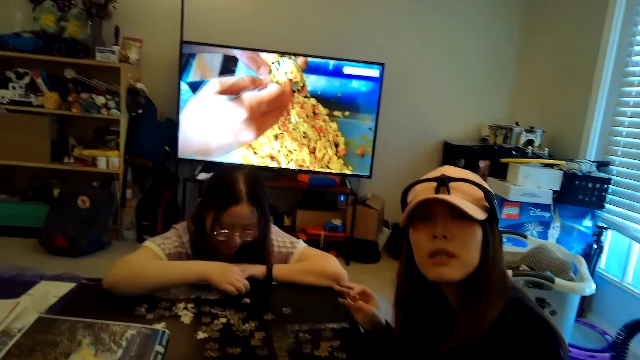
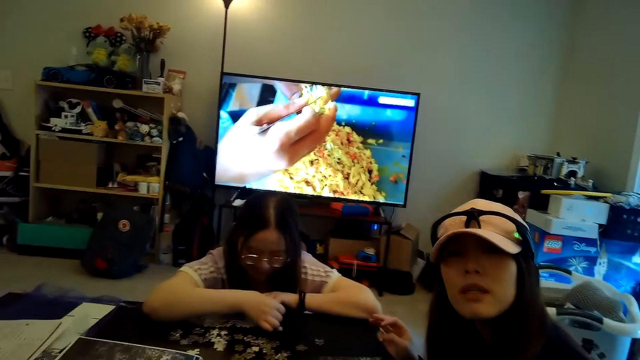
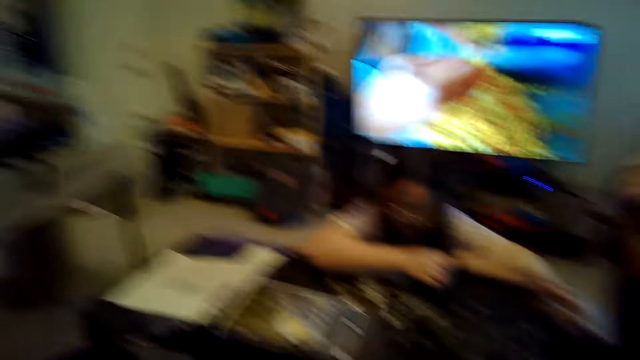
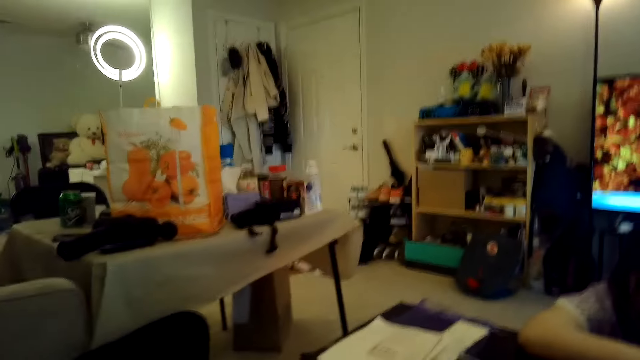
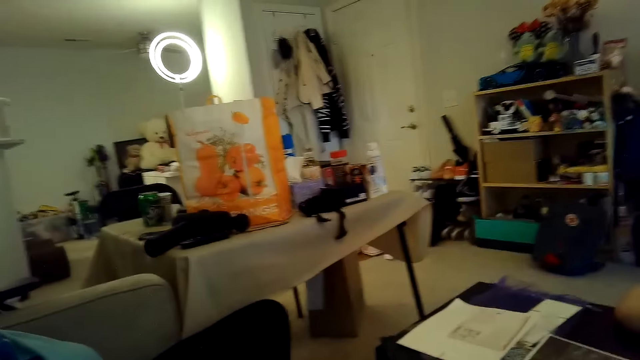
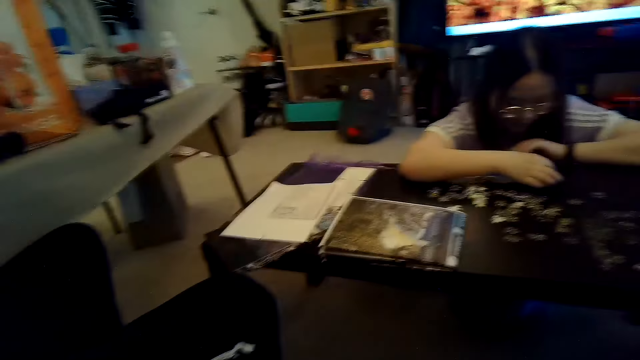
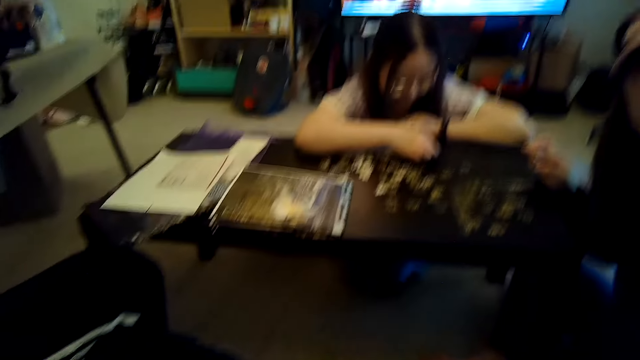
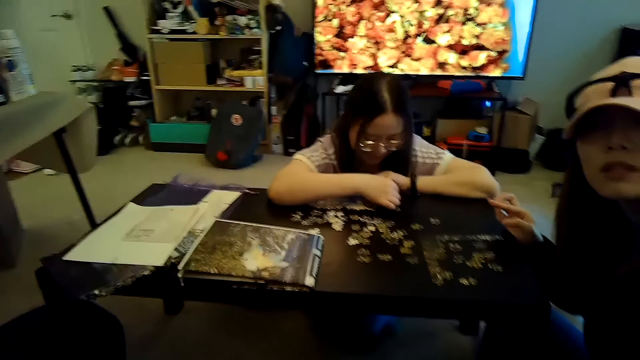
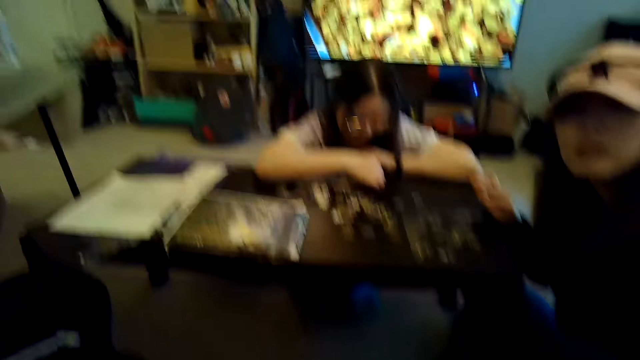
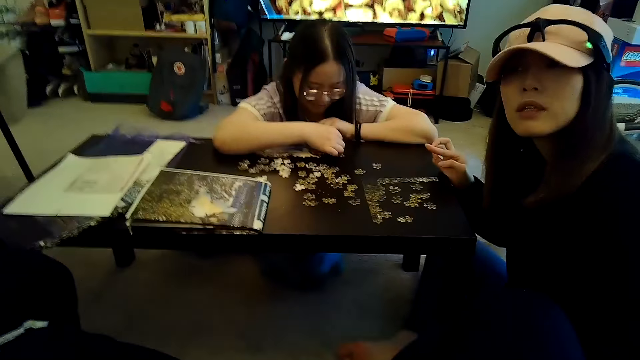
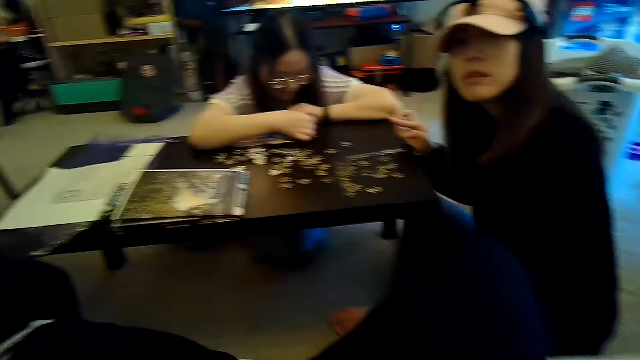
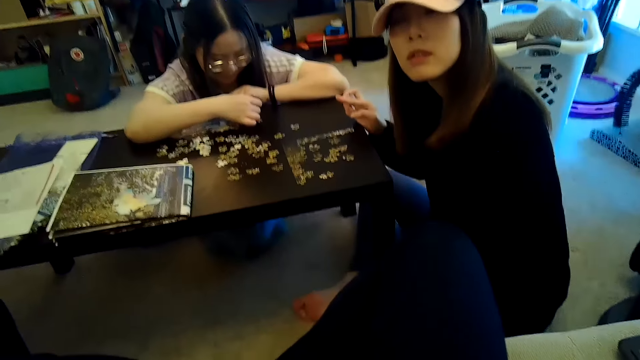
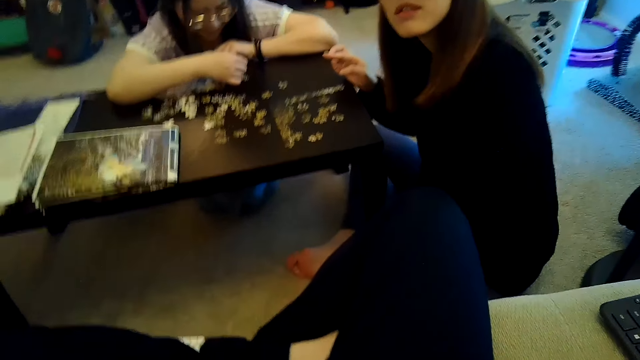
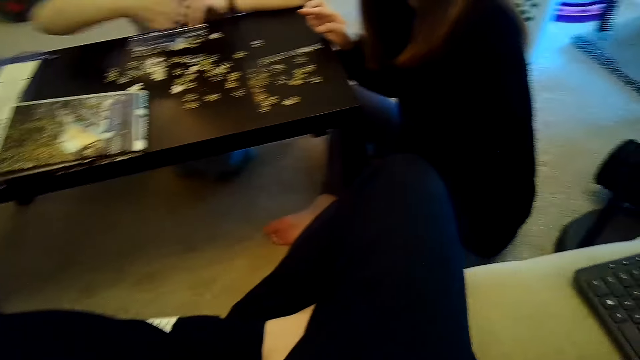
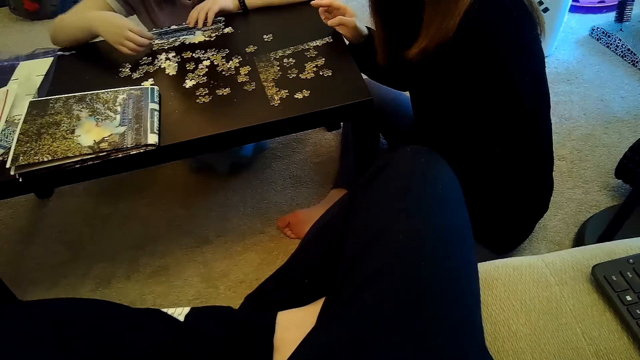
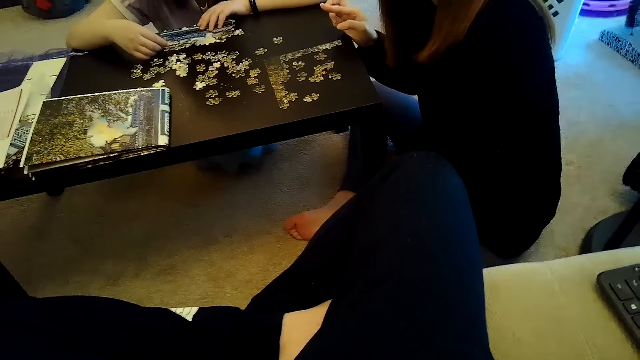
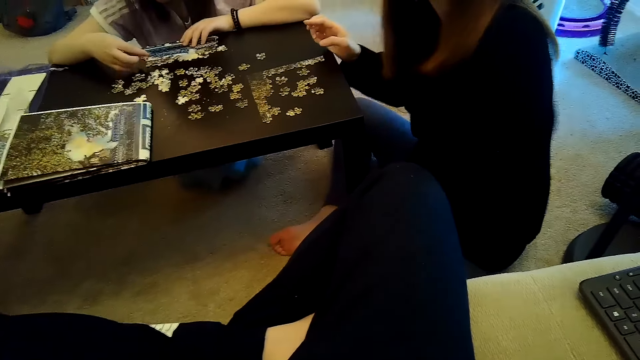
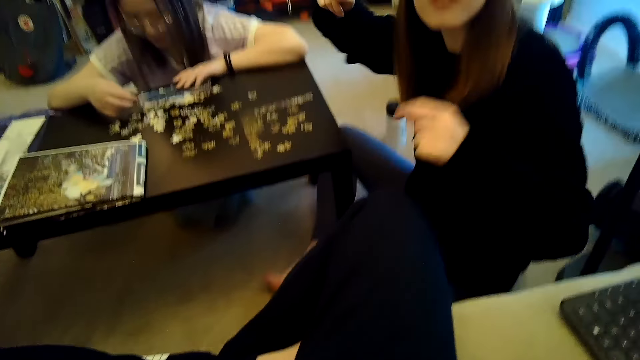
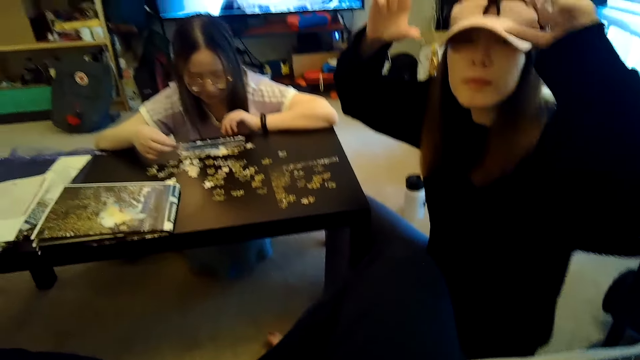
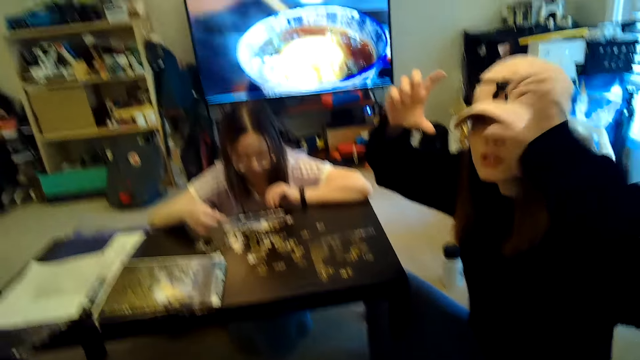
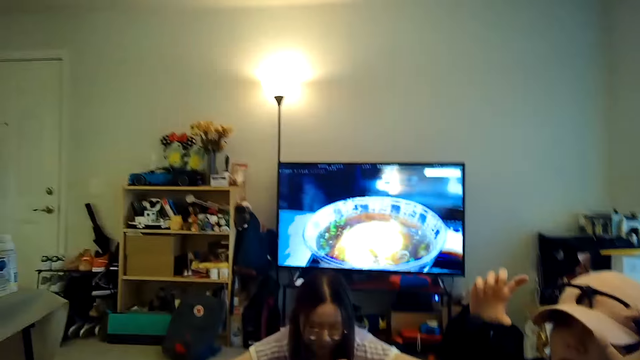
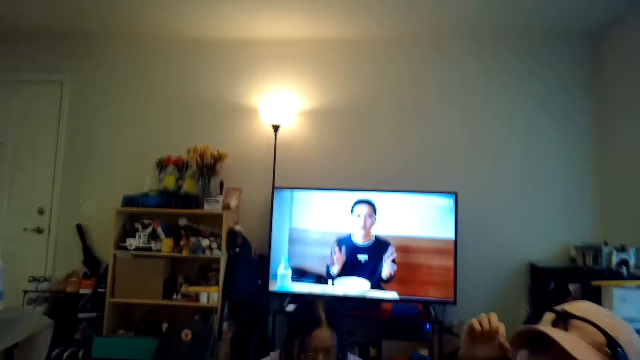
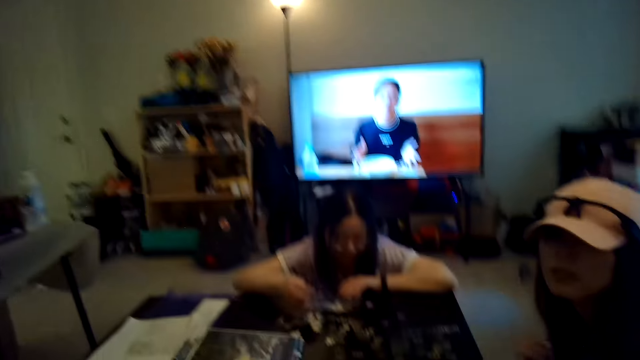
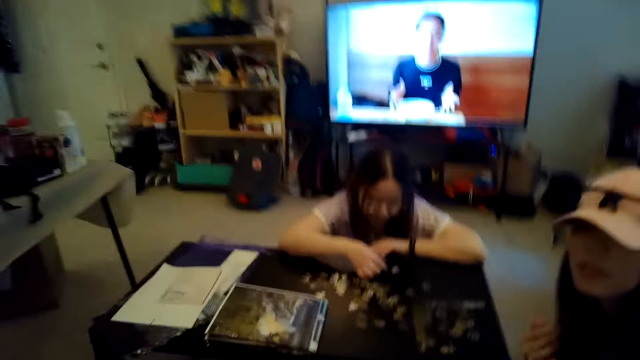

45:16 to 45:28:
The camera wearer talks. A person talks. Another person joins the puzzle. A third person talks.

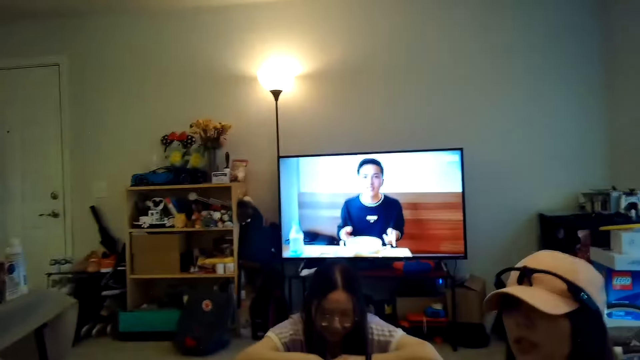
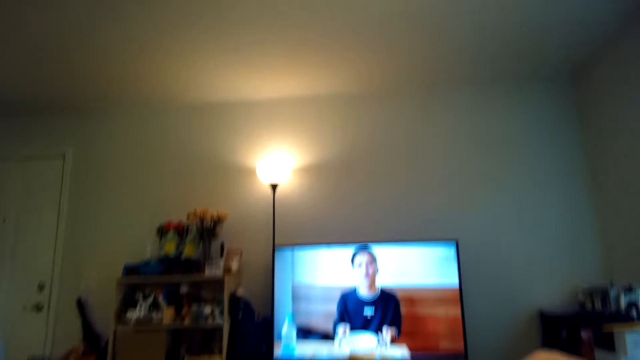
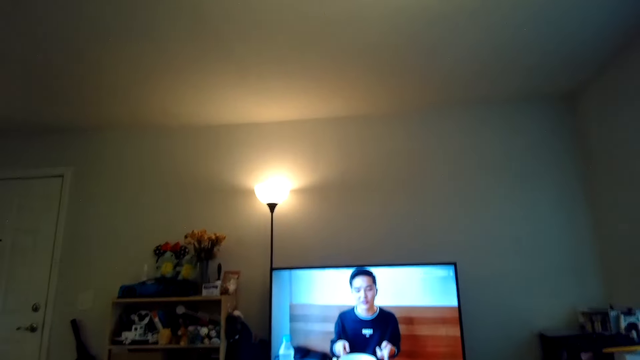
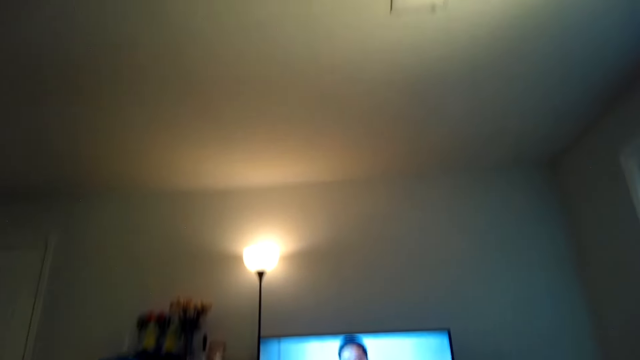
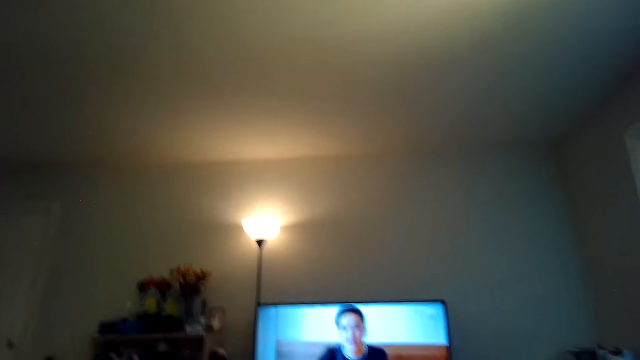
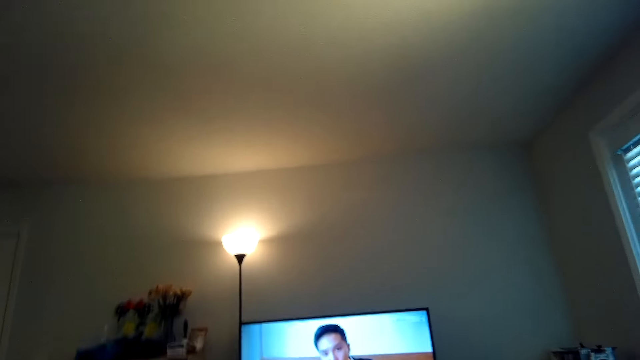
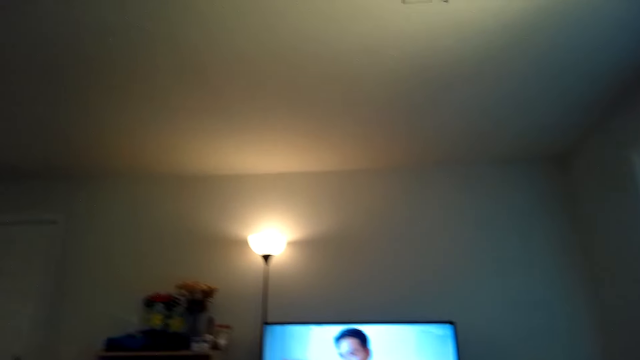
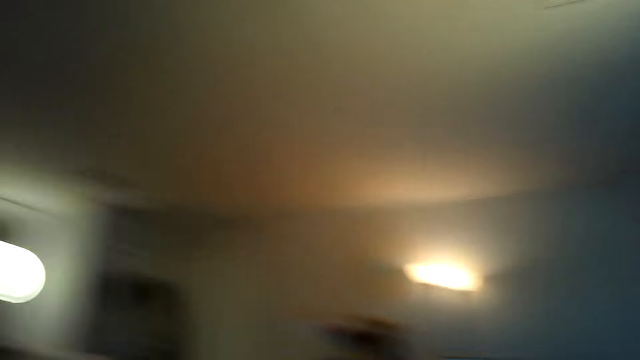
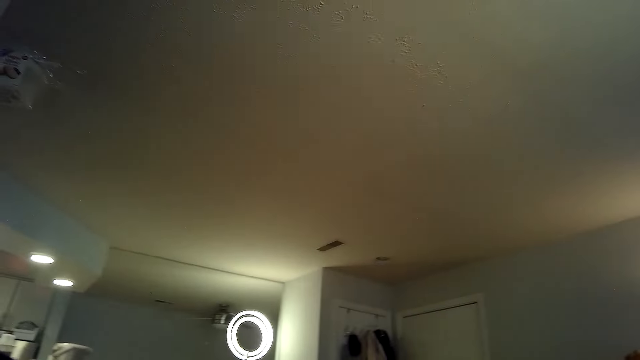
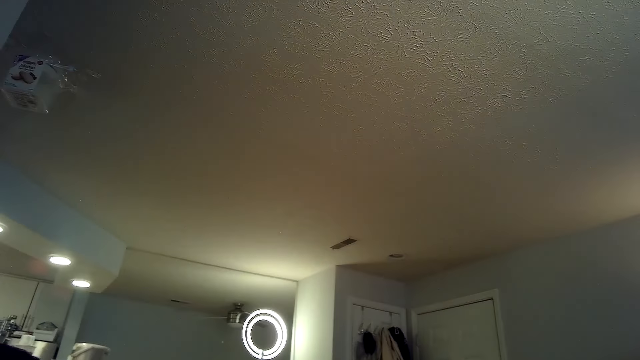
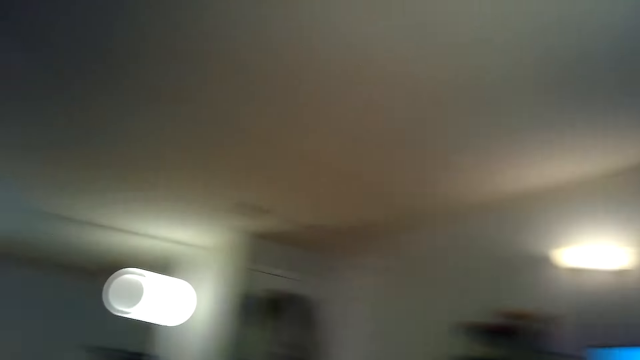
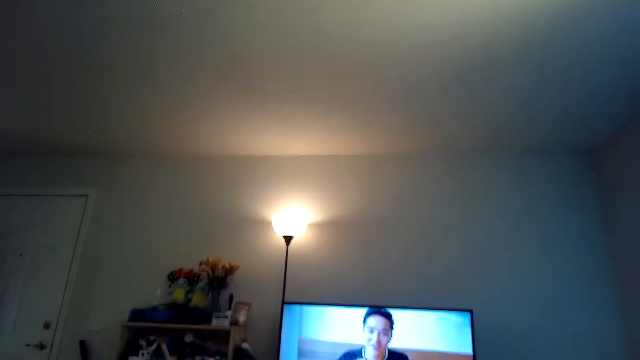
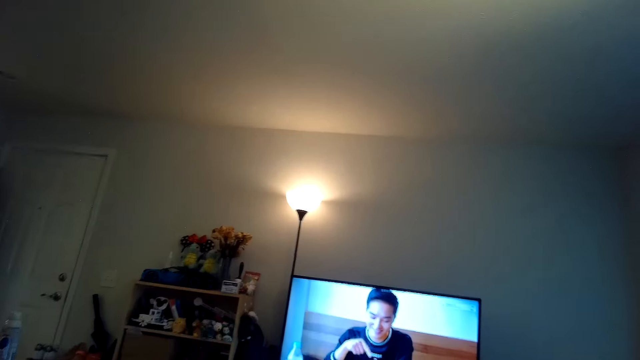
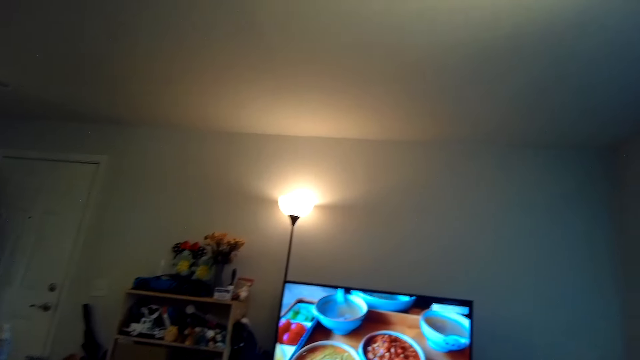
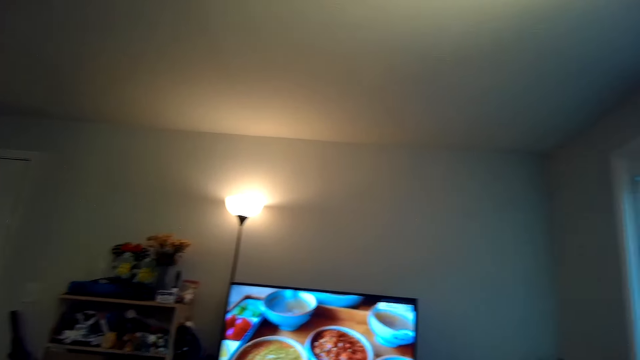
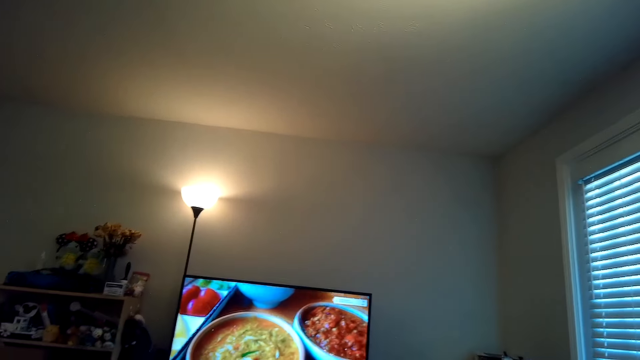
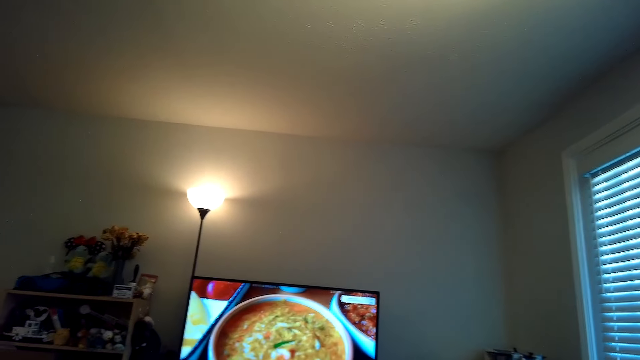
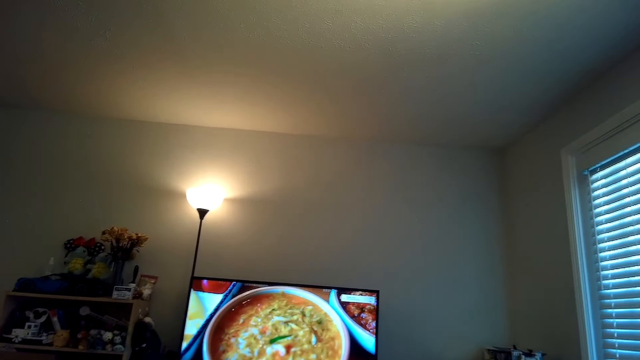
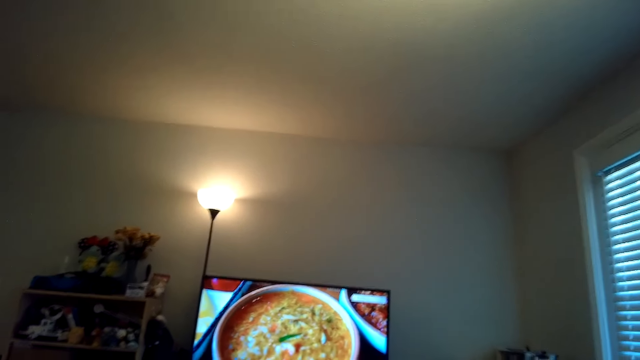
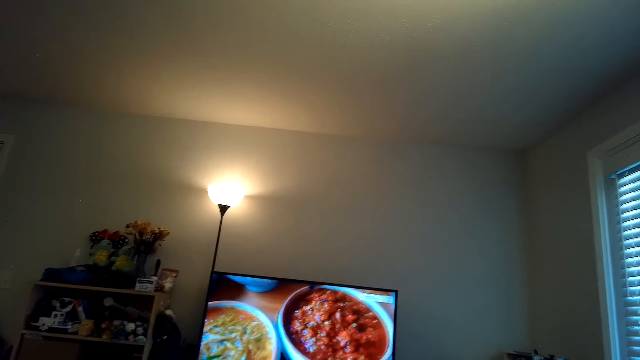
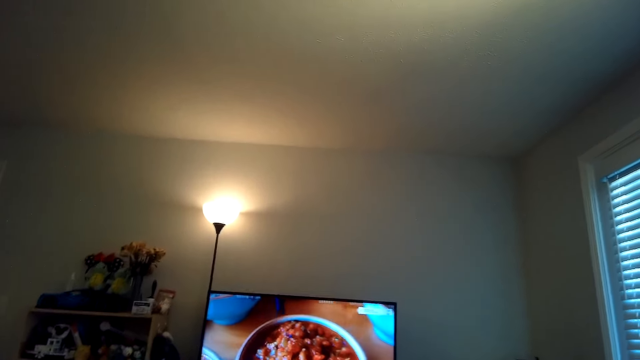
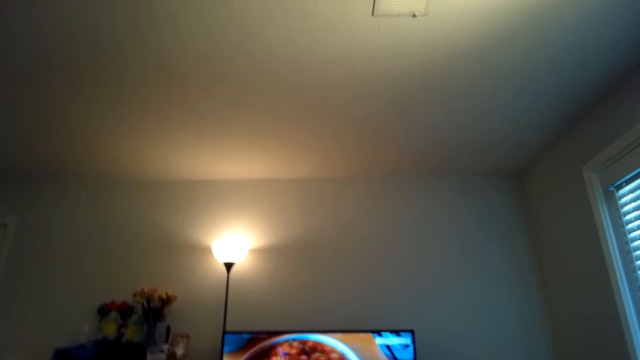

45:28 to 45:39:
The camera wearer looks at the television. They look around and talk. A person talks.
